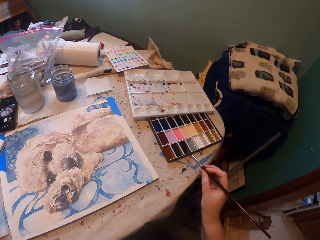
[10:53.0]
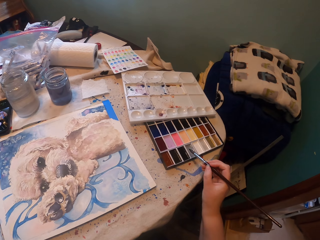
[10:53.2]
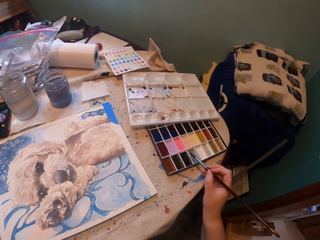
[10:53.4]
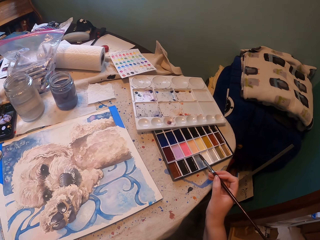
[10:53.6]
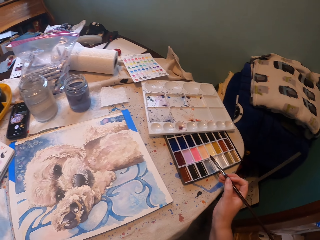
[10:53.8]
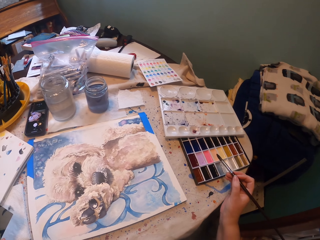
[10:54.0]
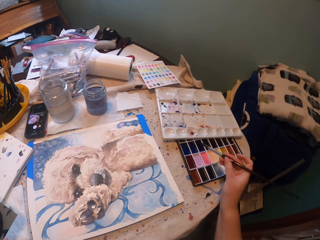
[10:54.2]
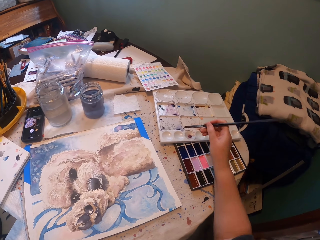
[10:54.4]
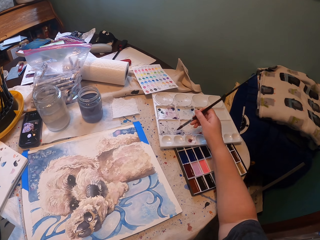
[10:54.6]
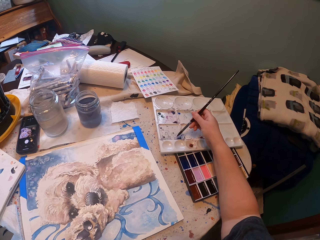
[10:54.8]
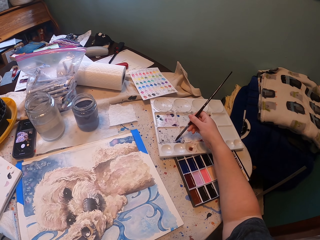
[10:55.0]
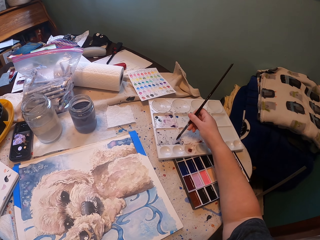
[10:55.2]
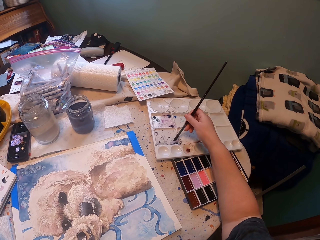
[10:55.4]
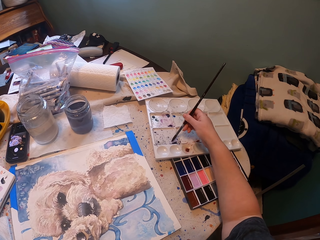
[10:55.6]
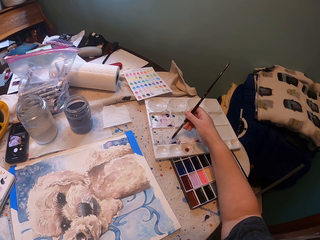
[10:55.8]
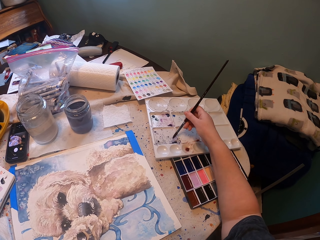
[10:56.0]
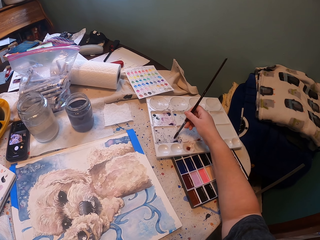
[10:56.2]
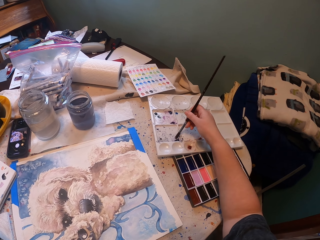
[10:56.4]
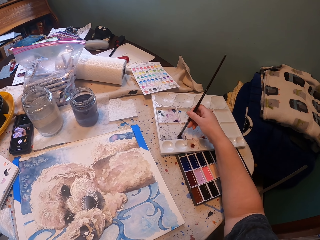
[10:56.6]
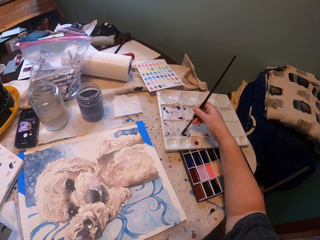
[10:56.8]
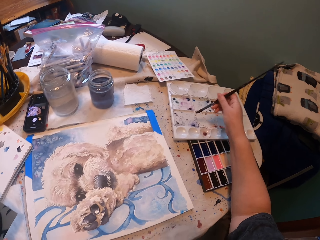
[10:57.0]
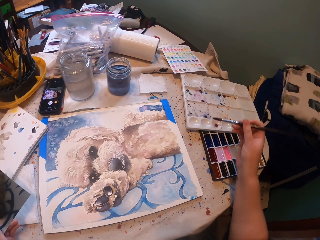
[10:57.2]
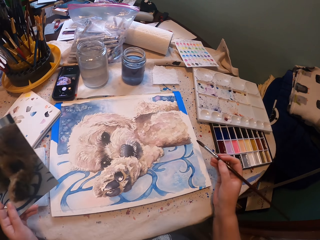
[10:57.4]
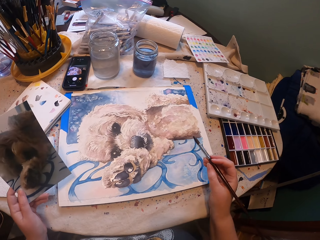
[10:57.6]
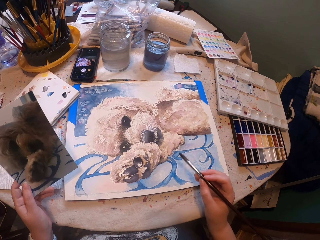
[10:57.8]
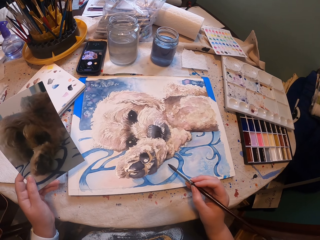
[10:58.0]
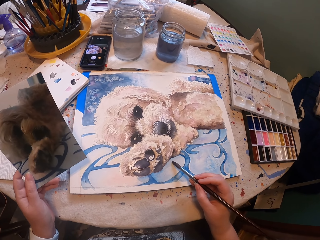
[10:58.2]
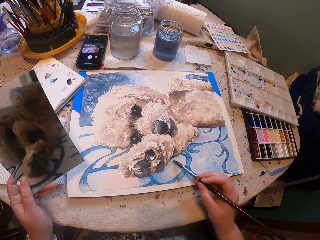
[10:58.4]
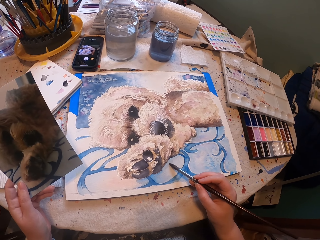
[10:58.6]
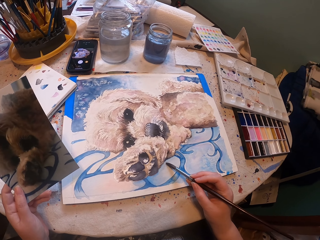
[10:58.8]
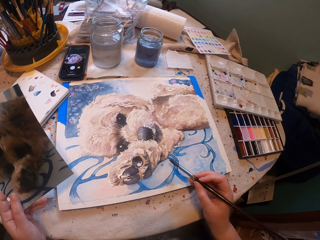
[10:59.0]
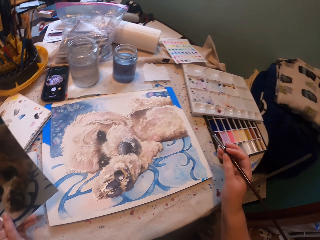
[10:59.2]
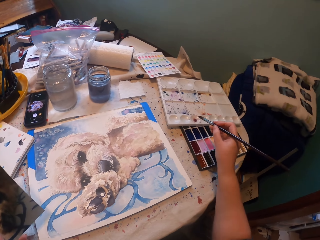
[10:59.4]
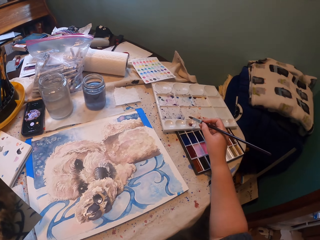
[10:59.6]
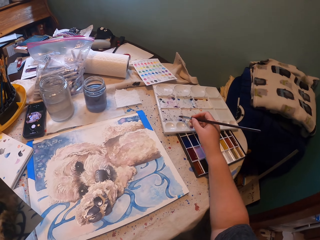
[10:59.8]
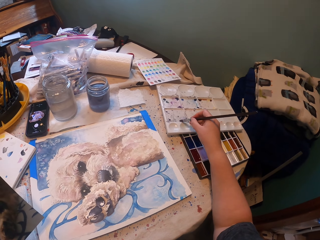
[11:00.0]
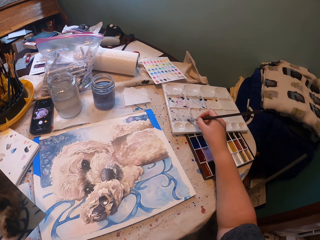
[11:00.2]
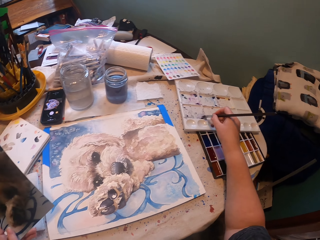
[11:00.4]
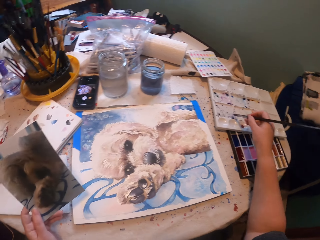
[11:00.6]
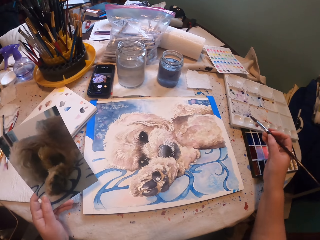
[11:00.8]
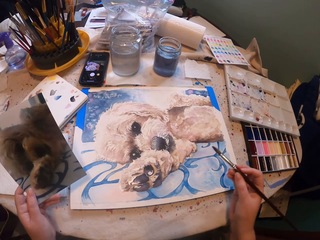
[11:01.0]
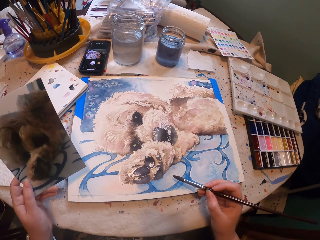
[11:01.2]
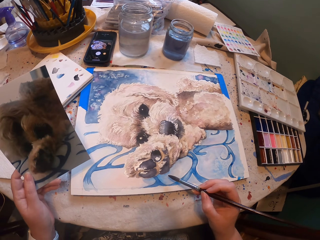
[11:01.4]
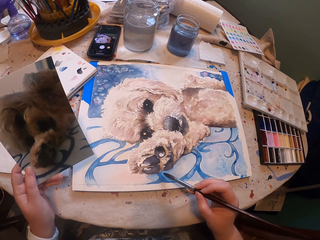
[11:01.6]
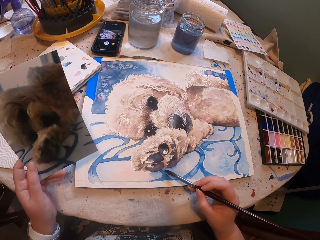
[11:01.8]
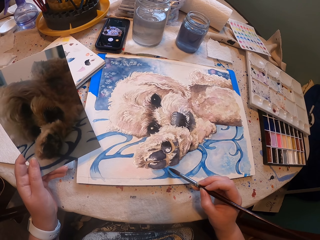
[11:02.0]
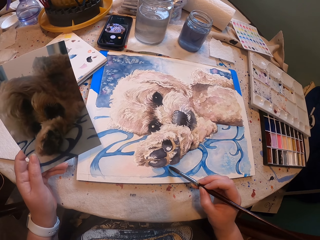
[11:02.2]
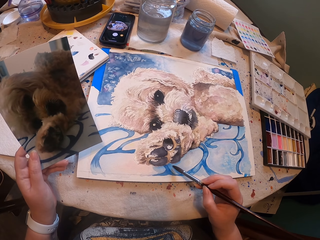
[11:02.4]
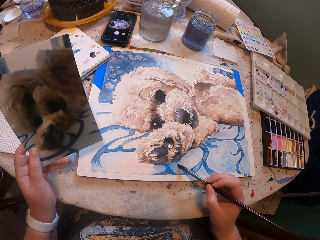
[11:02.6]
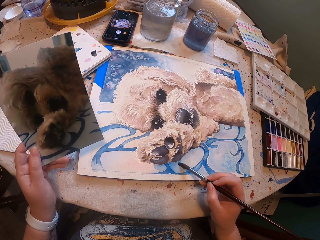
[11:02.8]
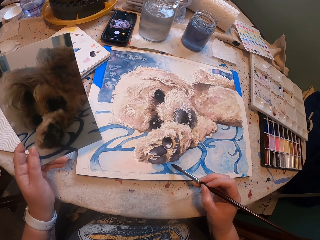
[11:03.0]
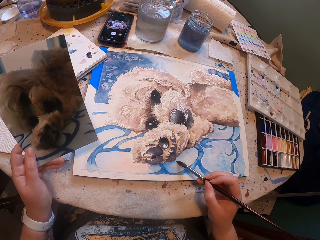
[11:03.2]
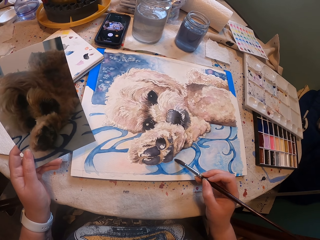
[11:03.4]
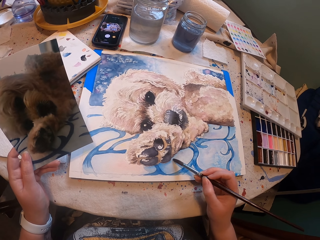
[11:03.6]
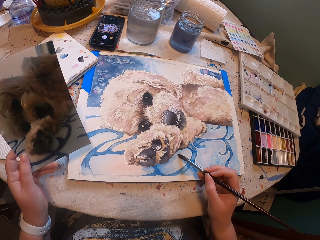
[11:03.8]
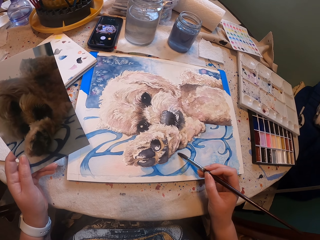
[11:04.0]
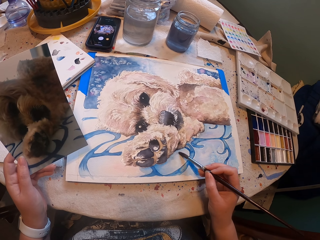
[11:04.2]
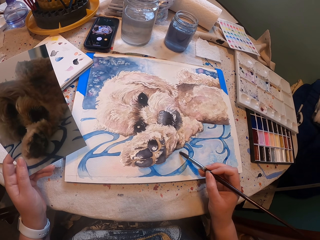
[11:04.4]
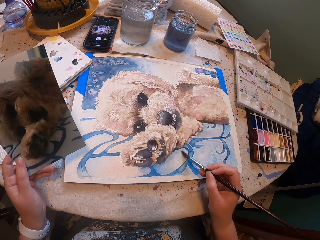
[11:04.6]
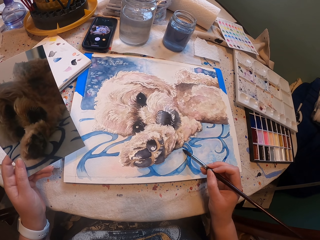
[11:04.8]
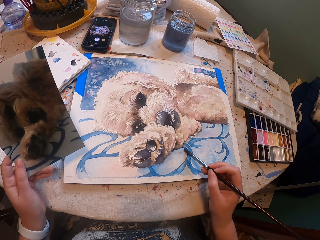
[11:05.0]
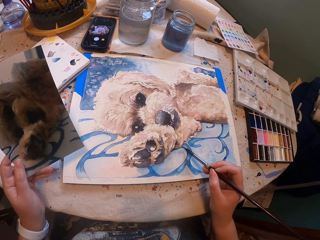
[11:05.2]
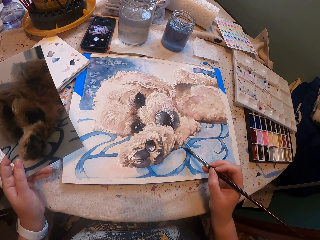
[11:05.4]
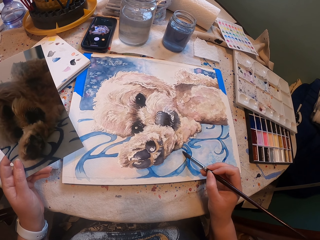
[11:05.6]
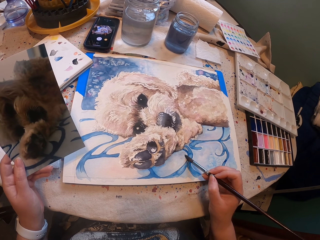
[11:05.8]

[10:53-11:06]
The camera wearer moves the right hand across the table. They hold the brush over the color set. They pick a dark shade on the tray with the brush. They paint the dark shade on the sketch. They add the dark shade to the brush from the color tray. They paint the painting using the paintbrush.

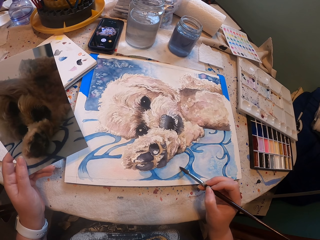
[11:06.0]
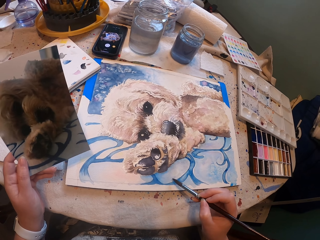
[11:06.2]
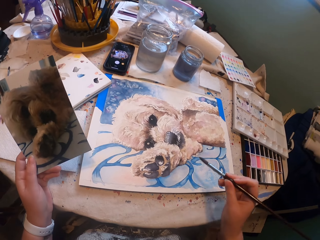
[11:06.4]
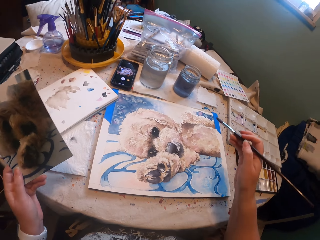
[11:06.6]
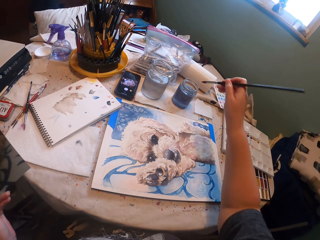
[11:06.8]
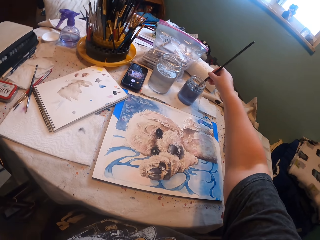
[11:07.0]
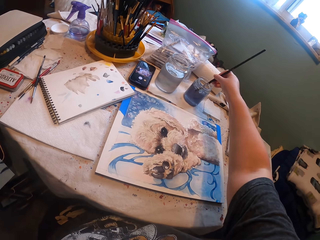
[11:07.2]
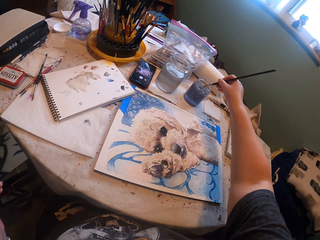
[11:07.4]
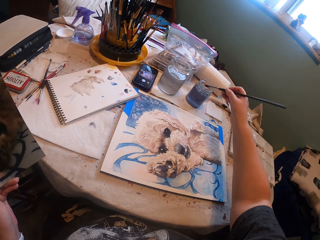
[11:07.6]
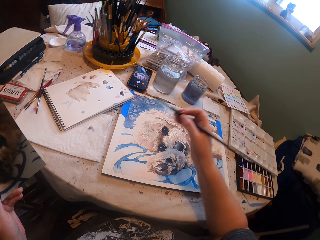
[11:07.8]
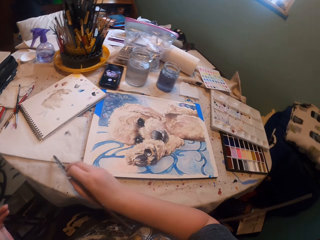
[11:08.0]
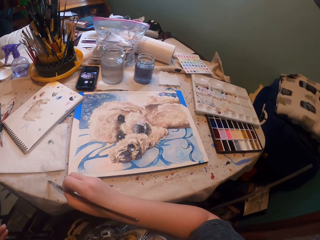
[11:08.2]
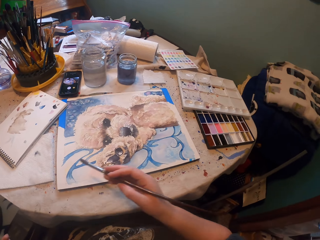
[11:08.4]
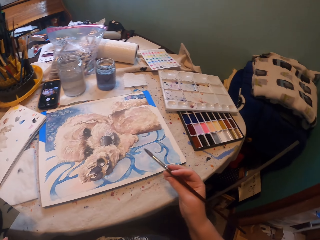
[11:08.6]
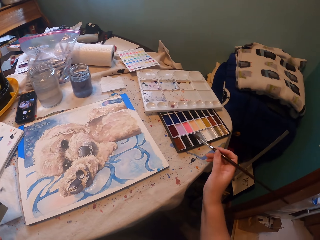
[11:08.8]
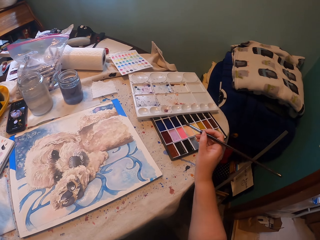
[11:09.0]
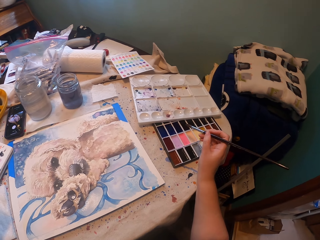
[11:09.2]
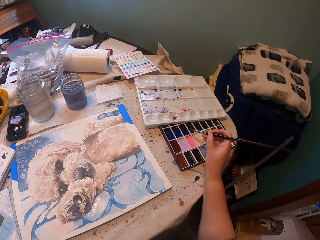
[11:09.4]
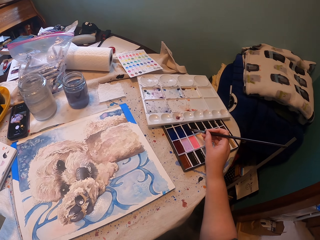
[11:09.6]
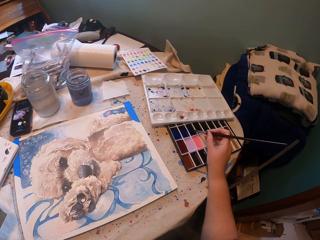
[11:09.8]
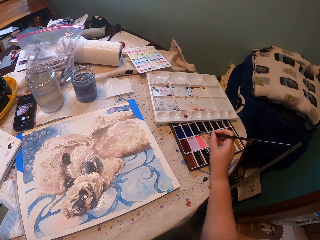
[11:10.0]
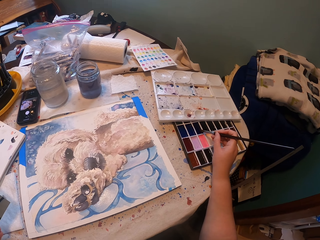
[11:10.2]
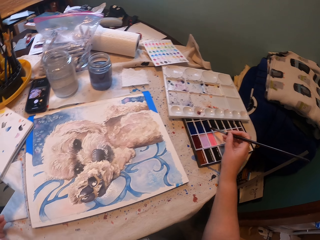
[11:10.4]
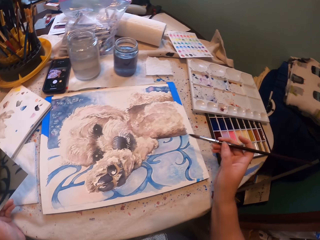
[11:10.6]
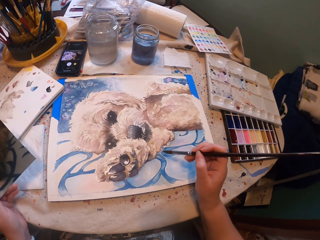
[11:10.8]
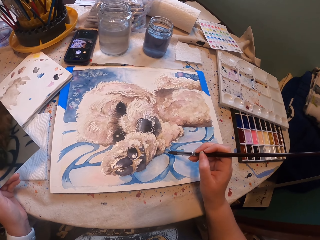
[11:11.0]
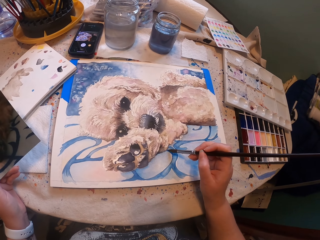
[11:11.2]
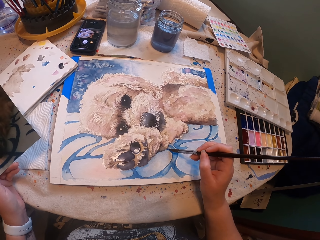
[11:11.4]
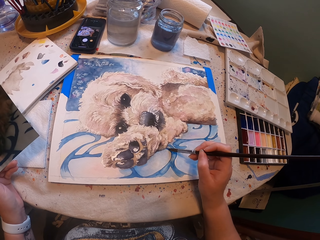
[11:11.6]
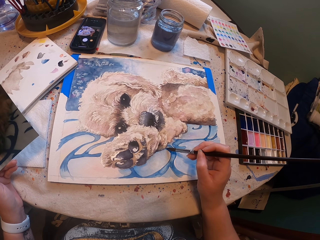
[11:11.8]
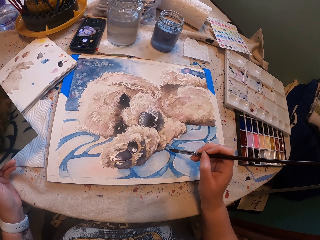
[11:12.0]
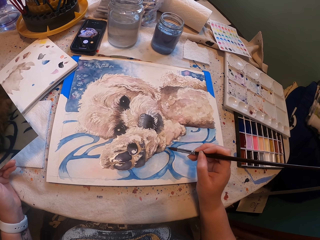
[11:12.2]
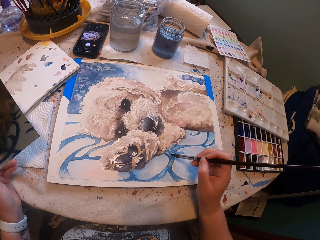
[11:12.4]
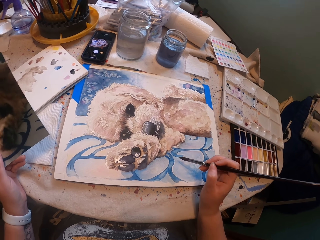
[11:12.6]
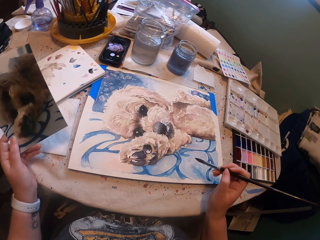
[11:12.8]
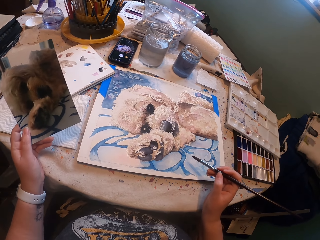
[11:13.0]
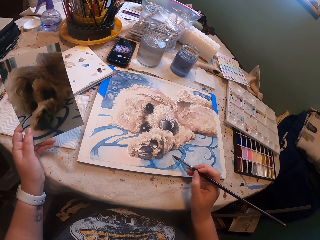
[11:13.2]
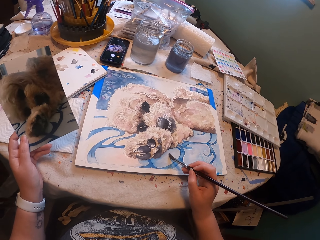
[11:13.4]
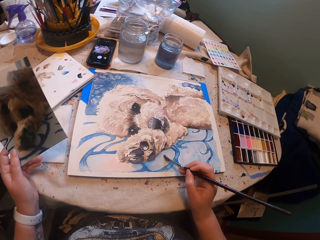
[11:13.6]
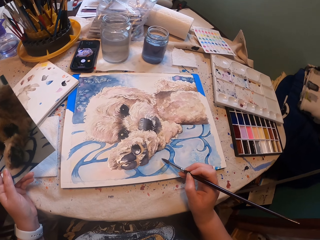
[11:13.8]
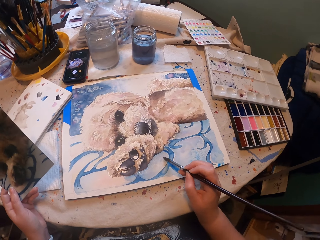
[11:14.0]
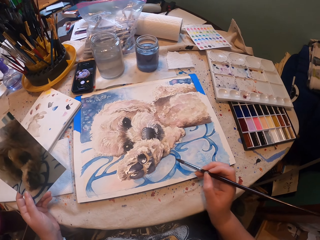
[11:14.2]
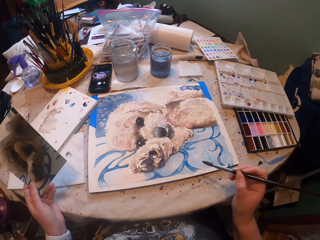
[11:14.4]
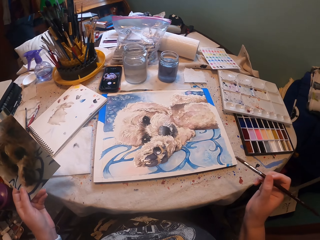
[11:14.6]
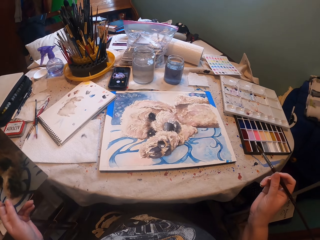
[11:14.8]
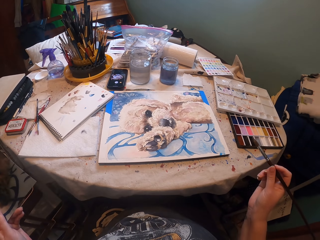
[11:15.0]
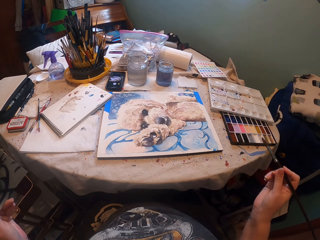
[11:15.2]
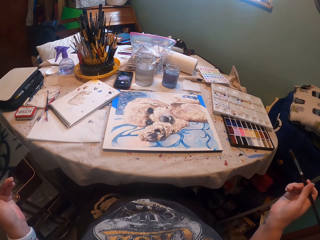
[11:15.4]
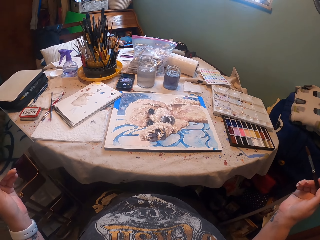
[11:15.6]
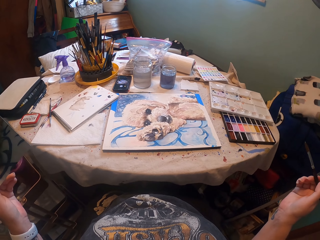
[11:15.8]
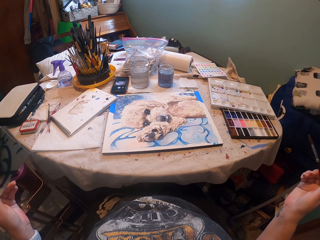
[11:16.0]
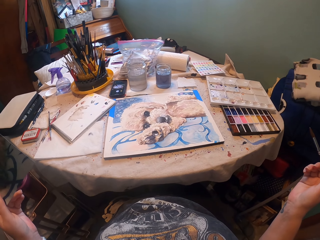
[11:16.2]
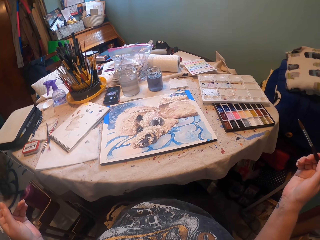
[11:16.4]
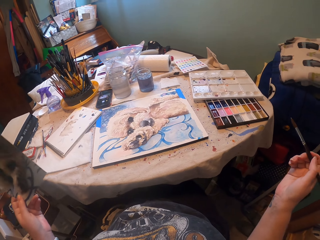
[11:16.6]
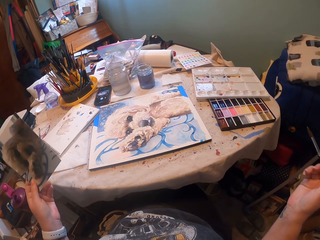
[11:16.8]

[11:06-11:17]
The camera wearer rinses the brush in water. They brush the paper aside. They wipe the paintbrush on a serviette. They dip the paintbrush in paint. They paint a painting using the paintbrush. They paint the painting again. They lift both hands from the table.
